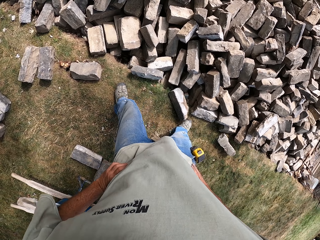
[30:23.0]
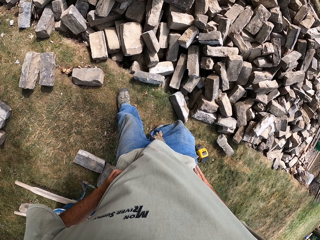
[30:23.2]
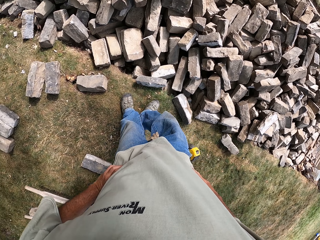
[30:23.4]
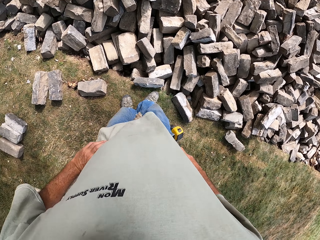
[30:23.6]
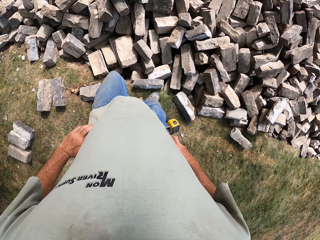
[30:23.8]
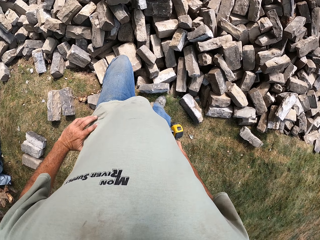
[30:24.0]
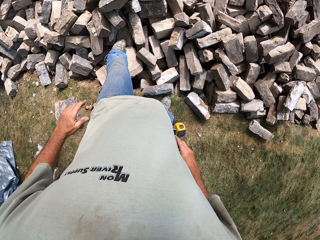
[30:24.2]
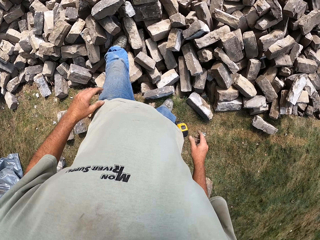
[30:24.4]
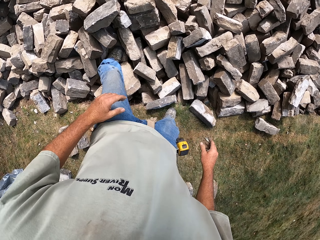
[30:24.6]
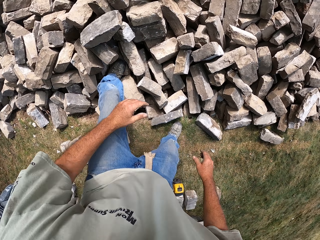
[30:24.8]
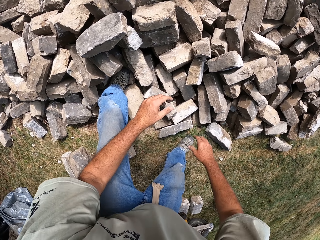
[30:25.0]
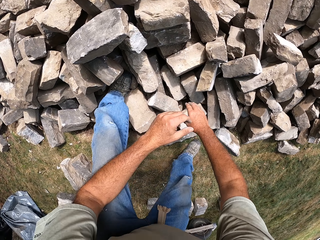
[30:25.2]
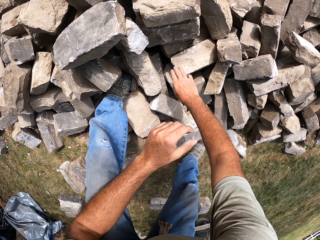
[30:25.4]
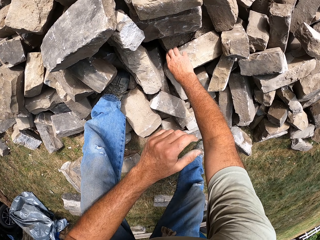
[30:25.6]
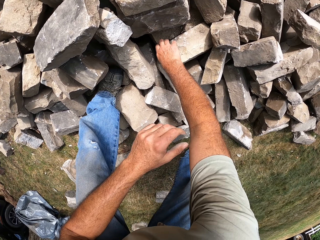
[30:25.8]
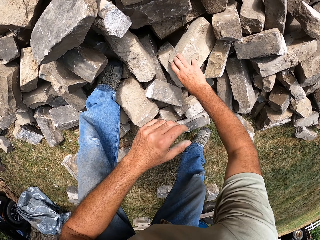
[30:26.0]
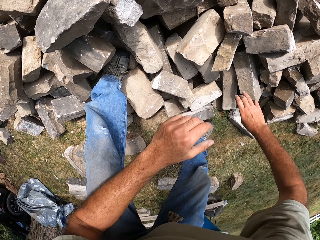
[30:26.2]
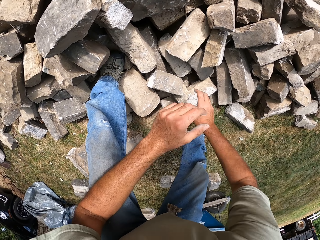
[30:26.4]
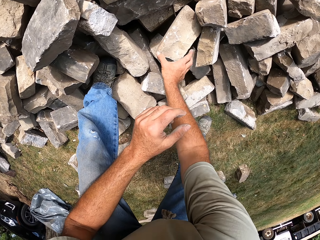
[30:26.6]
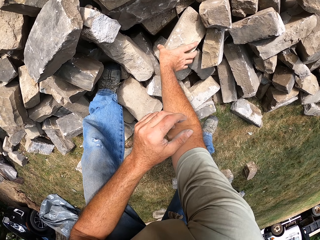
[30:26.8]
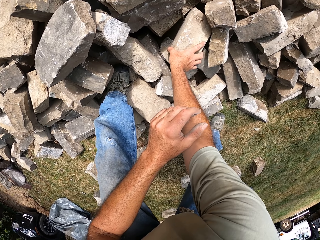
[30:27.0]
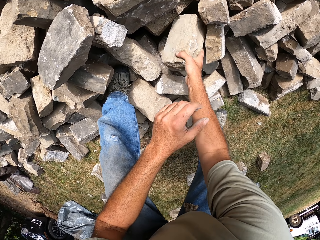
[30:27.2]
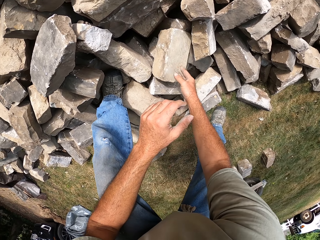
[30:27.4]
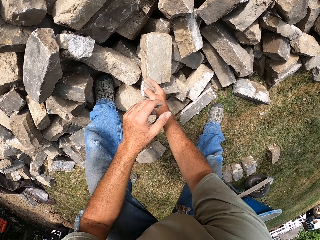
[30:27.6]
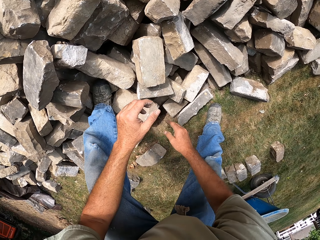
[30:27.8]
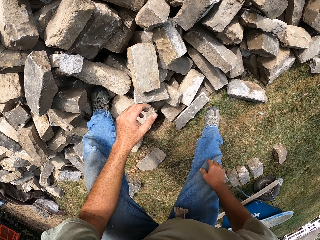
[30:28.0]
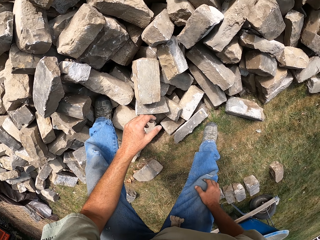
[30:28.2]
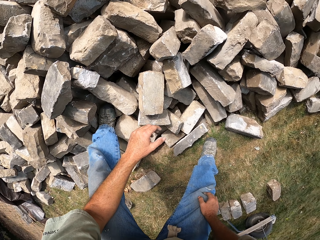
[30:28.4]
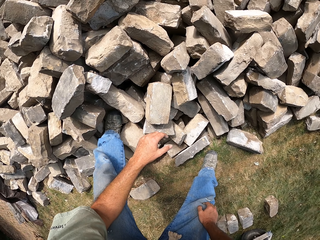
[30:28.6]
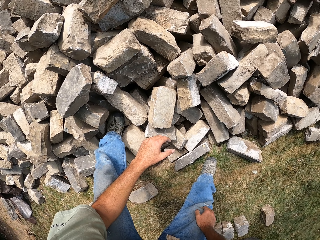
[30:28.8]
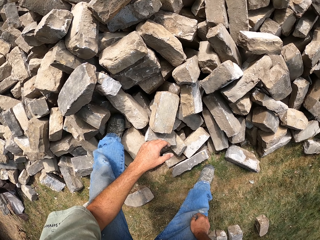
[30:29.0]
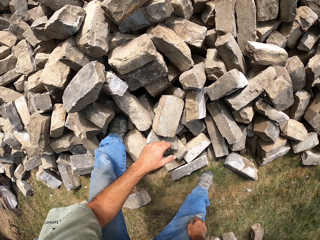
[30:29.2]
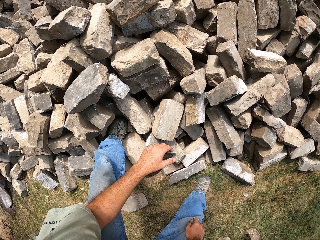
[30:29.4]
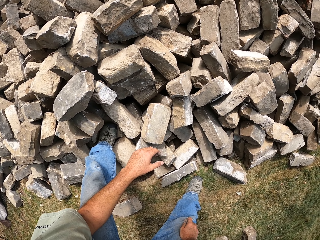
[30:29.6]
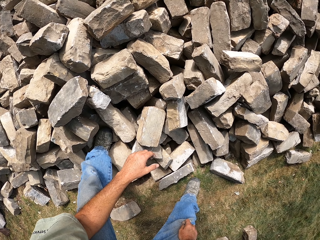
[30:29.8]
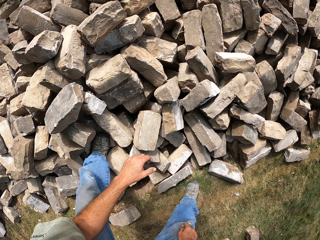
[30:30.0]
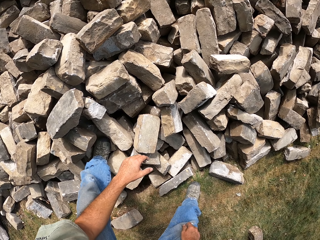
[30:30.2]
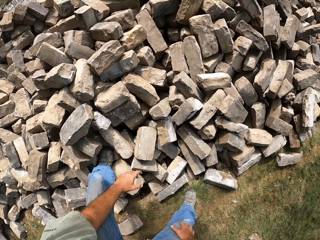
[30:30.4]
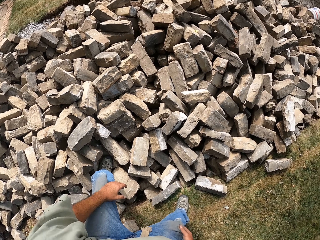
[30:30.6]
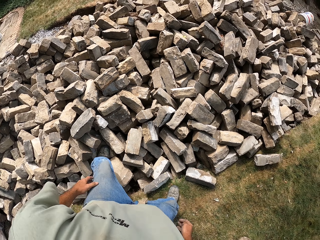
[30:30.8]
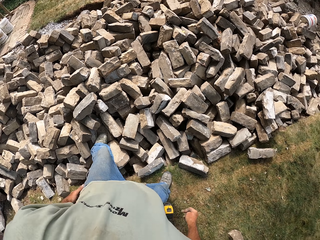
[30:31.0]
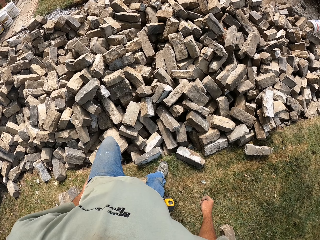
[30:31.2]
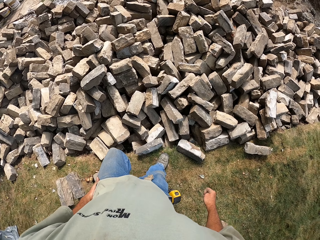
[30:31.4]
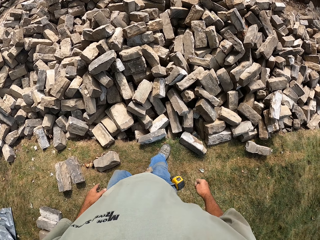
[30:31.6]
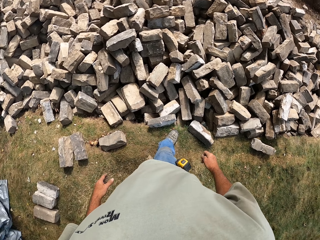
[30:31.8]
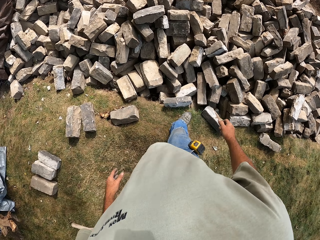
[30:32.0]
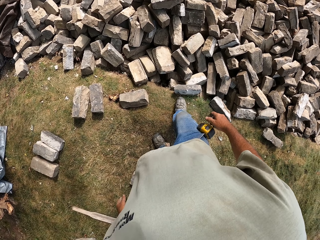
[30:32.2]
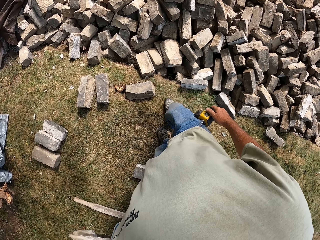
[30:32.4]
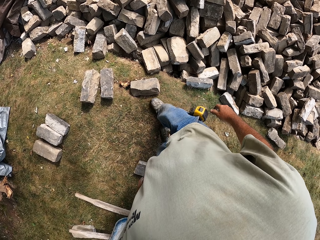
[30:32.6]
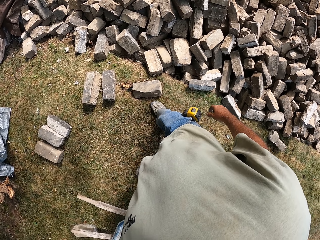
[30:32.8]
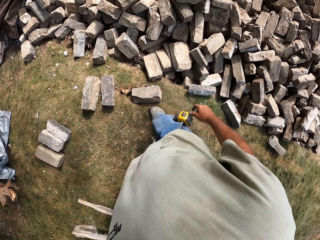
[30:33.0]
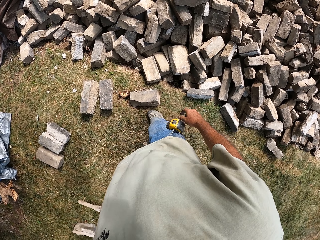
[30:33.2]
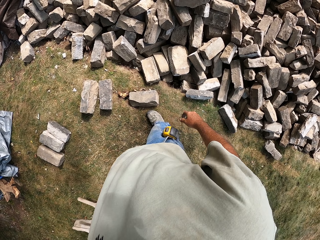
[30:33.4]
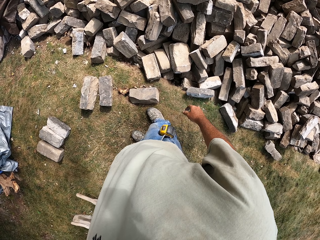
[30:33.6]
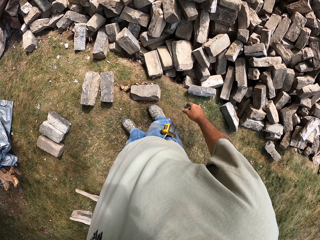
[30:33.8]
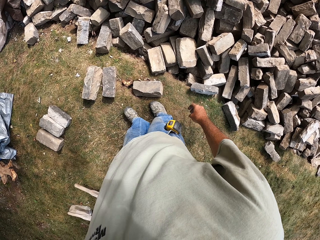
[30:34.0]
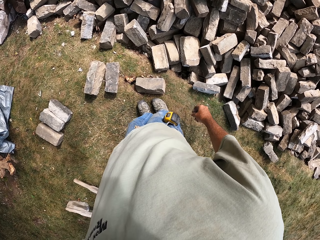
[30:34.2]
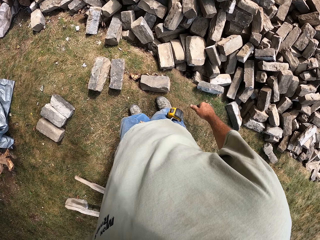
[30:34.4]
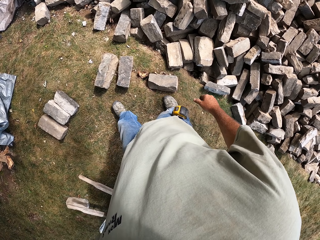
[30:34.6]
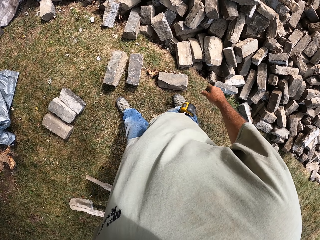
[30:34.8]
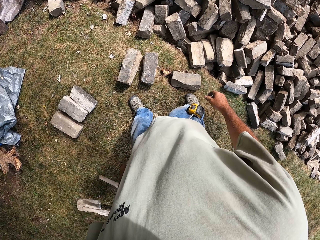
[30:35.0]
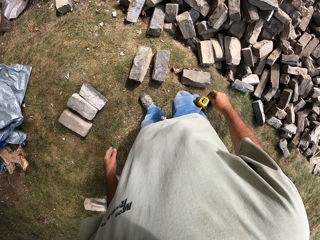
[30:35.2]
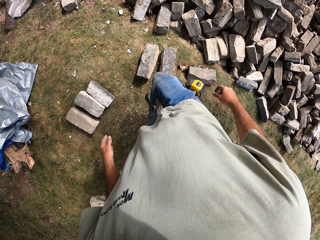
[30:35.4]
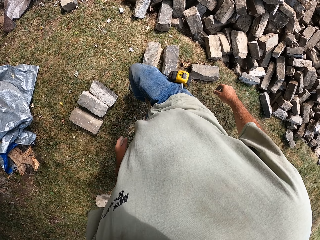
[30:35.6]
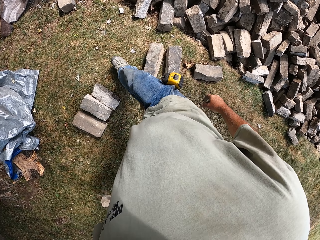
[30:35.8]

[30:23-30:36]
The camera wearer walks around the field. They move the brick. They walk around the field.

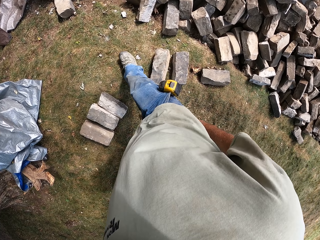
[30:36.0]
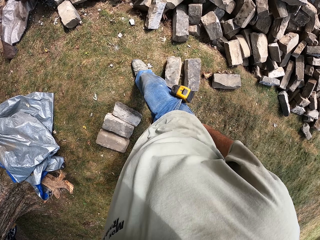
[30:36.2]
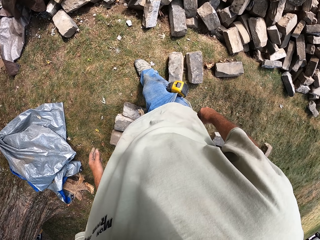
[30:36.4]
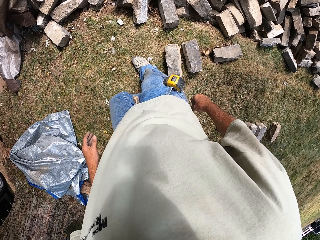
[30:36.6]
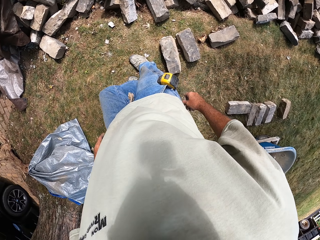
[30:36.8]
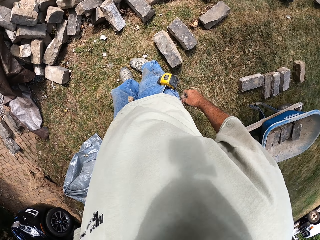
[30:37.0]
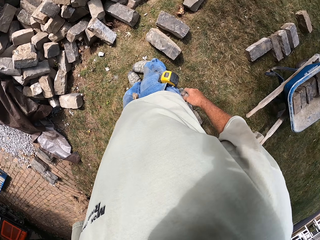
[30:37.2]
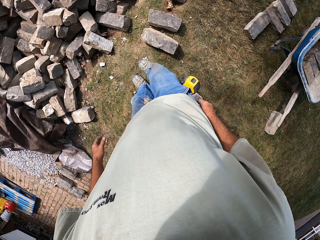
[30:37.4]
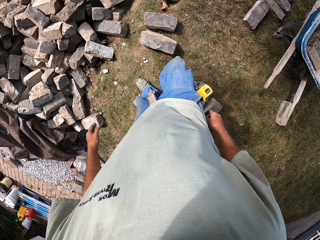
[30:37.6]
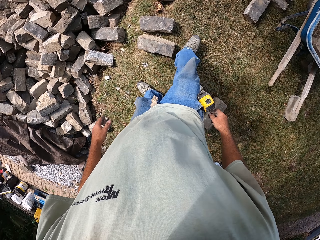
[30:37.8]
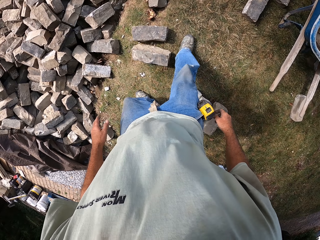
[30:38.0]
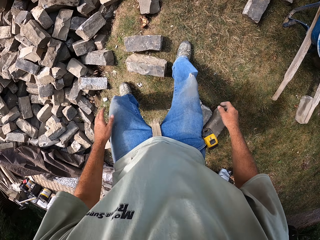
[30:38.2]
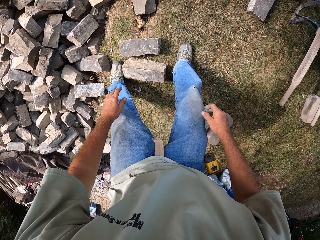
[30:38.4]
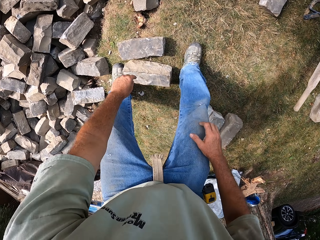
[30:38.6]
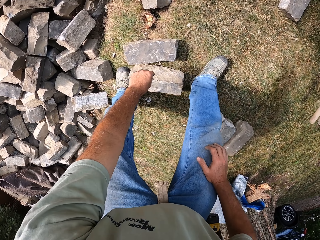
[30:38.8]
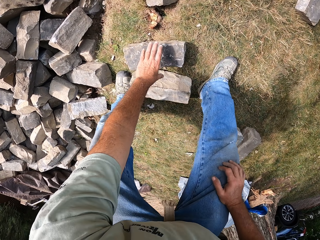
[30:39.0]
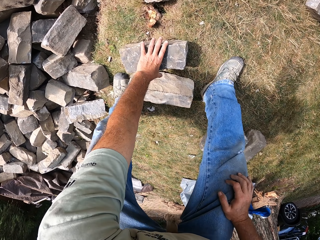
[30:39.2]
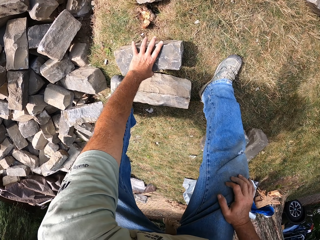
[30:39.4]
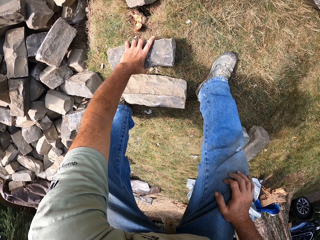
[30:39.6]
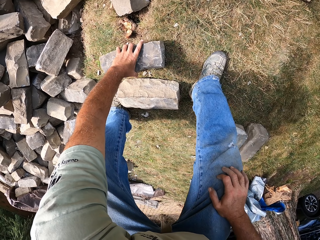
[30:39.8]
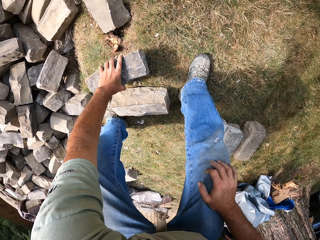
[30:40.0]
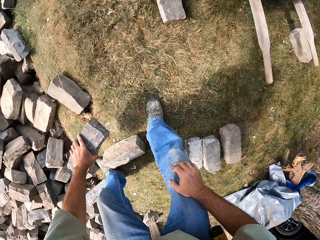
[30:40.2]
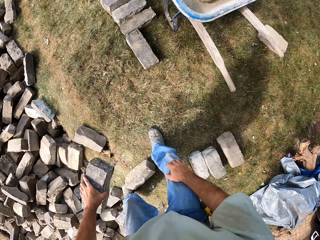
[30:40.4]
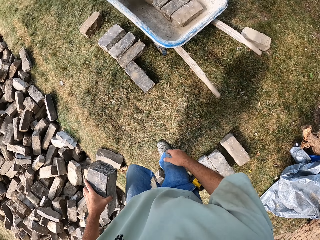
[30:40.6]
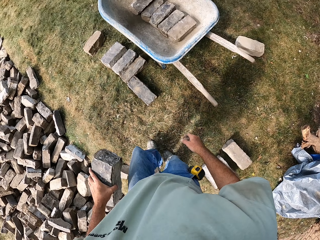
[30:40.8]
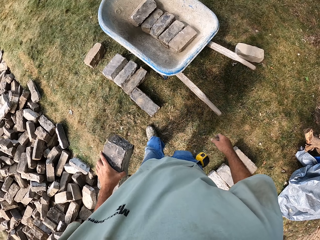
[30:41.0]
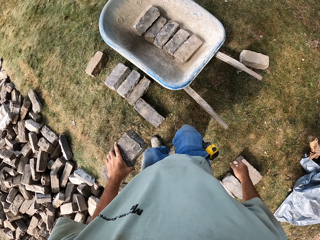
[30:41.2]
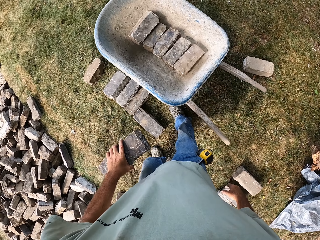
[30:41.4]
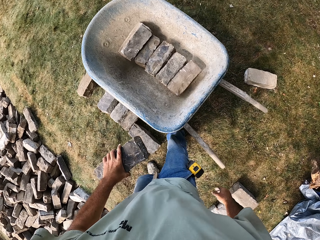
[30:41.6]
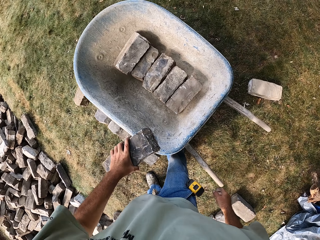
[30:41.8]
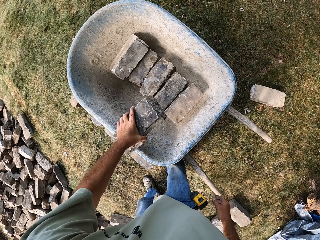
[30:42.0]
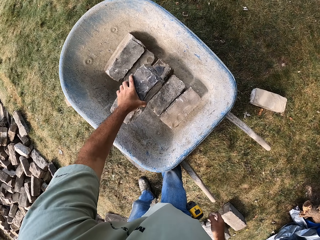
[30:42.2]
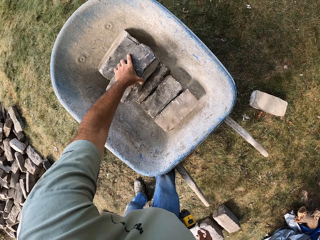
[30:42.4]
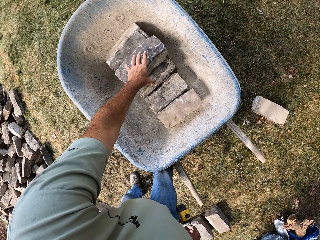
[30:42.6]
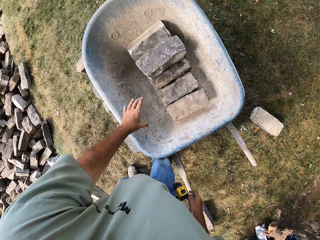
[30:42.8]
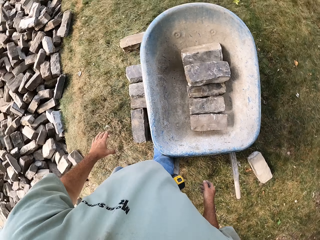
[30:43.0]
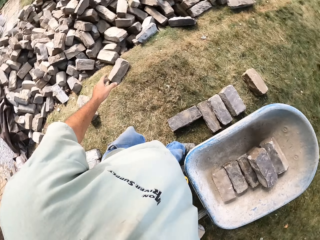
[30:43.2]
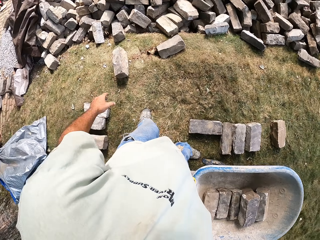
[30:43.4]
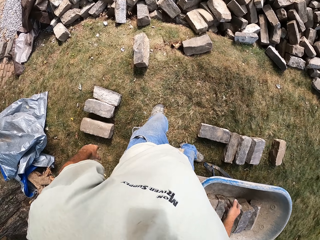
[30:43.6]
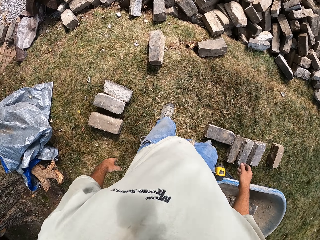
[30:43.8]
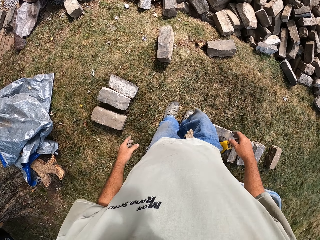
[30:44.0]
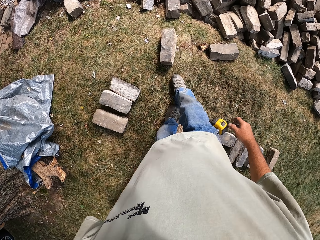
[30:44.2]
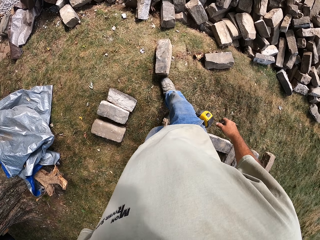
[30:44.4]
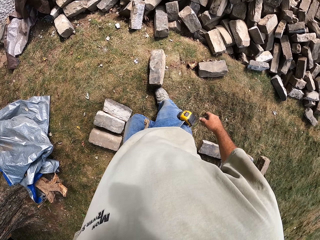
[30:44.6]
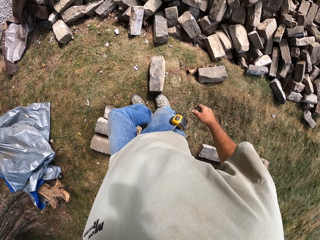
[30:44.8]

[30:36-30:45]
The camera wearer picks up the brick or stone. They walk around the field. They put the brick on the wheelbarrow. They walk around the field.
